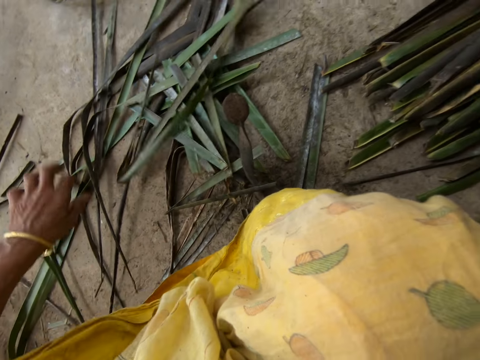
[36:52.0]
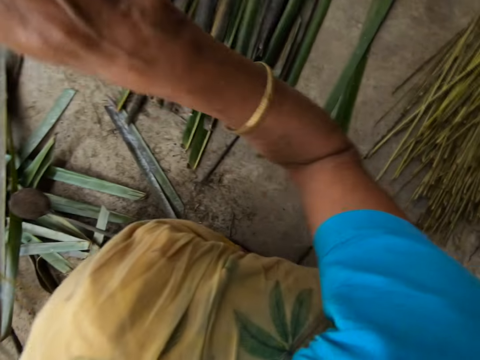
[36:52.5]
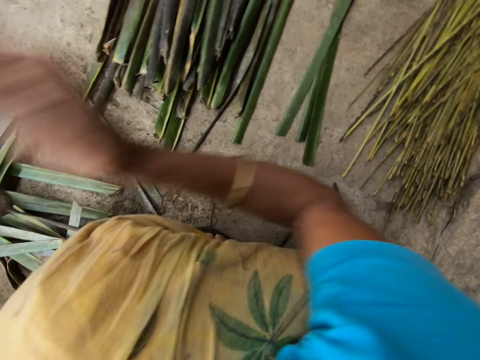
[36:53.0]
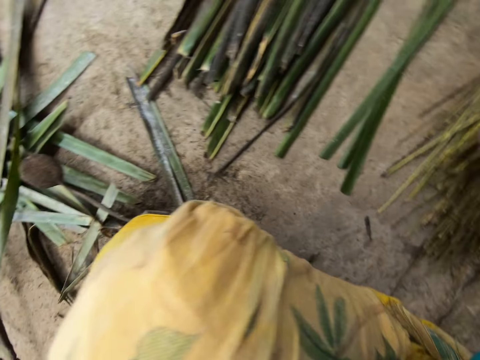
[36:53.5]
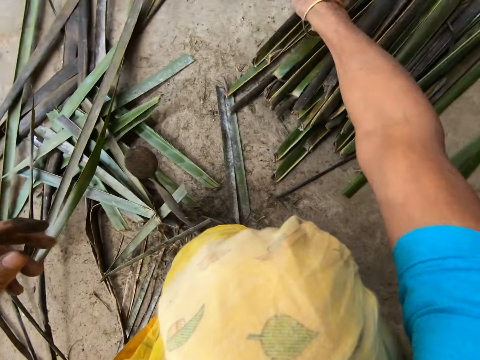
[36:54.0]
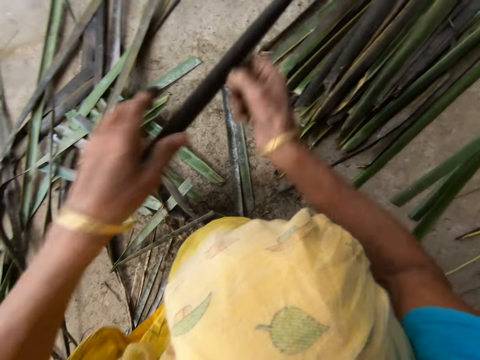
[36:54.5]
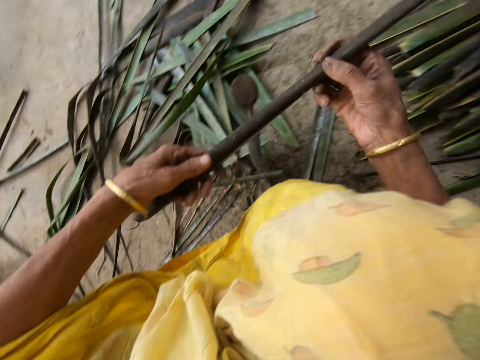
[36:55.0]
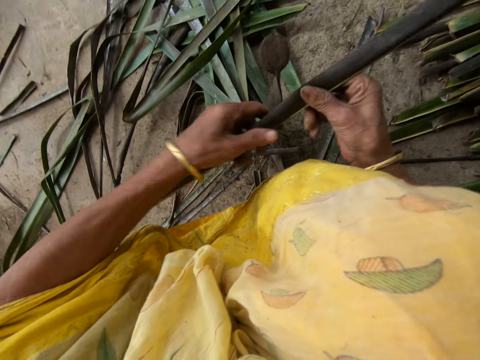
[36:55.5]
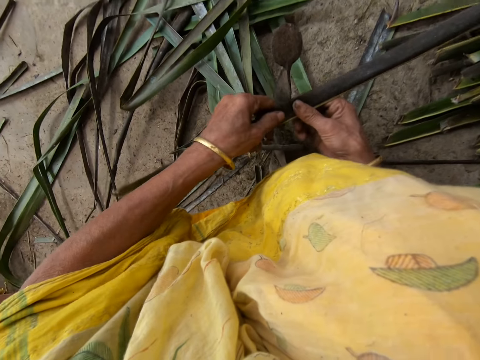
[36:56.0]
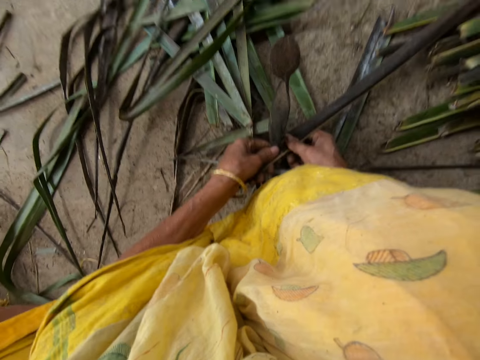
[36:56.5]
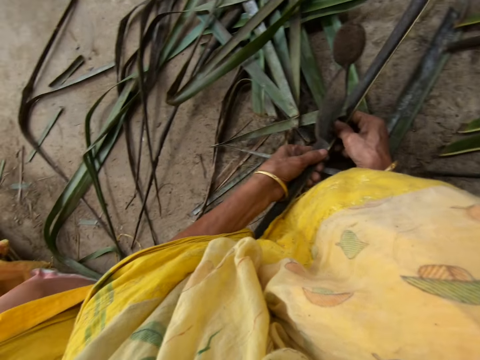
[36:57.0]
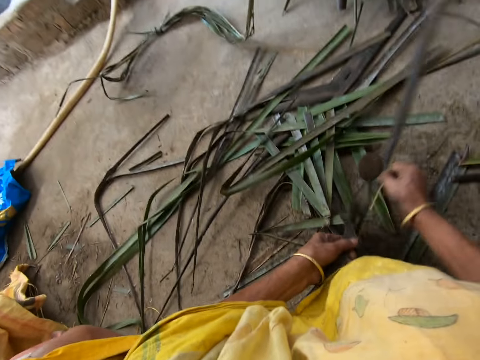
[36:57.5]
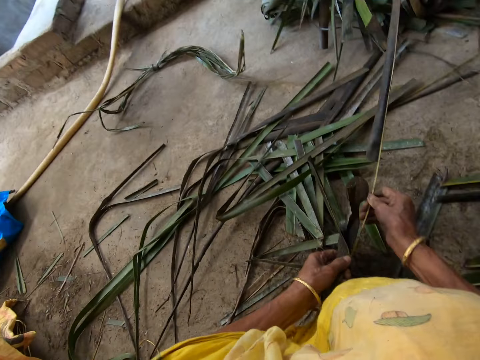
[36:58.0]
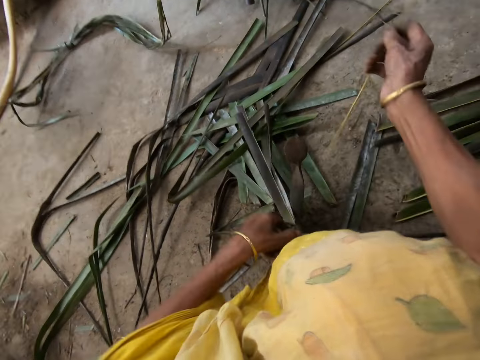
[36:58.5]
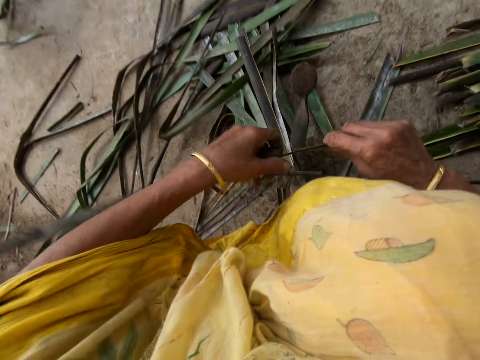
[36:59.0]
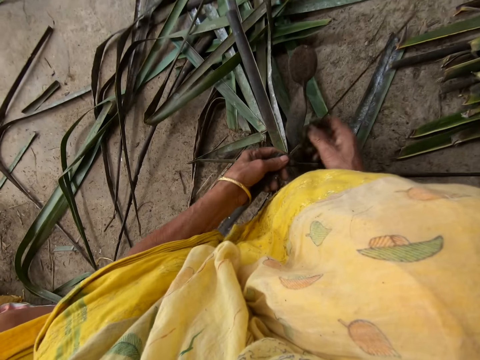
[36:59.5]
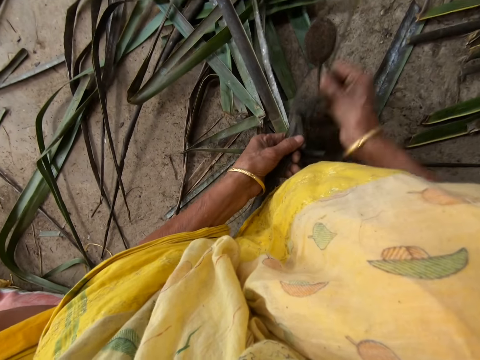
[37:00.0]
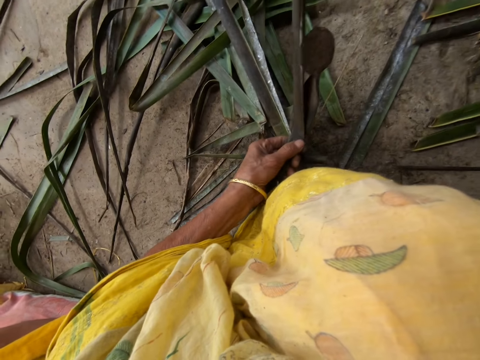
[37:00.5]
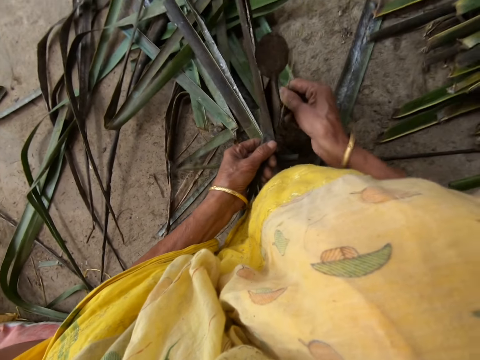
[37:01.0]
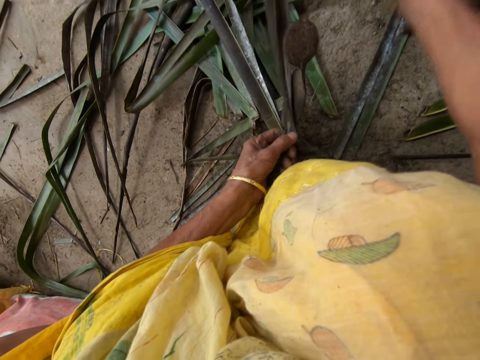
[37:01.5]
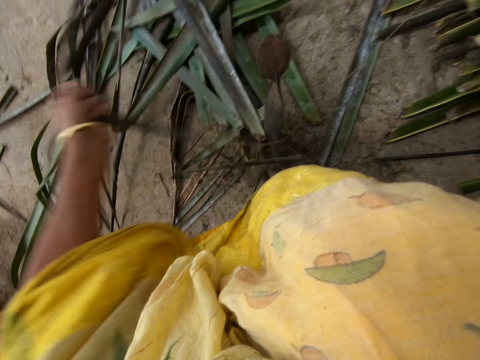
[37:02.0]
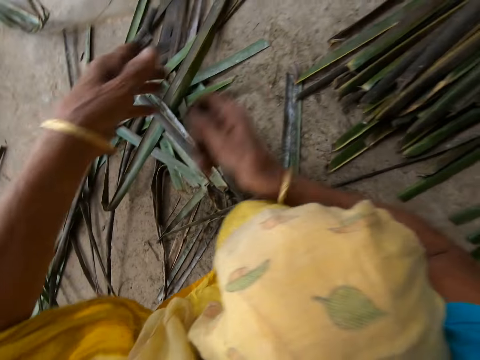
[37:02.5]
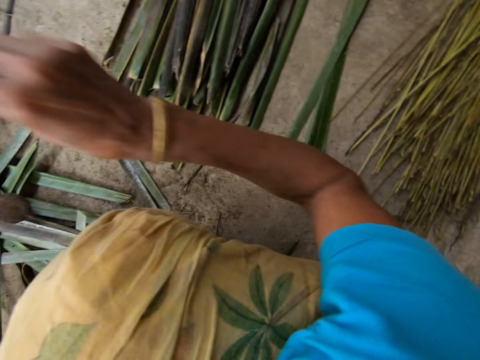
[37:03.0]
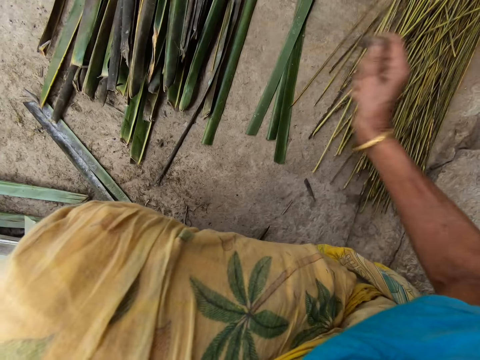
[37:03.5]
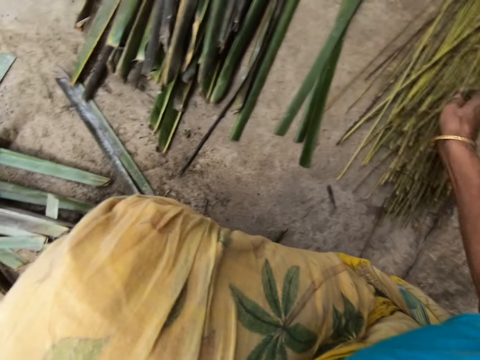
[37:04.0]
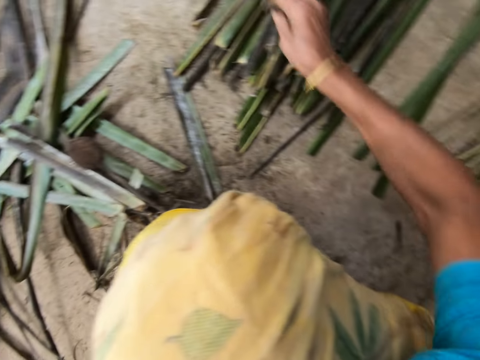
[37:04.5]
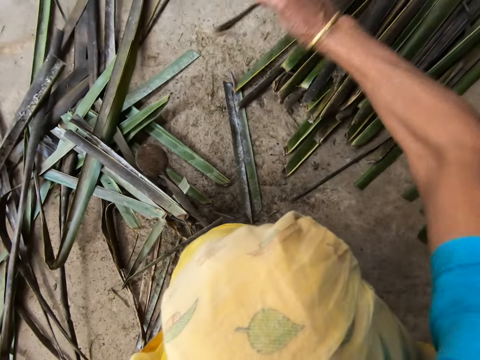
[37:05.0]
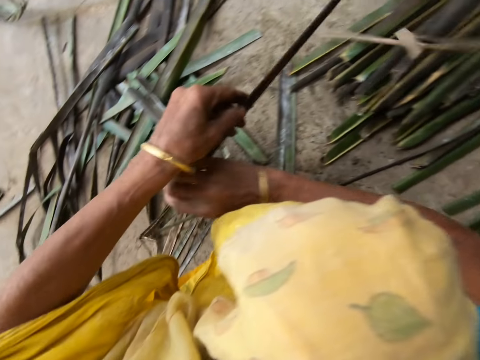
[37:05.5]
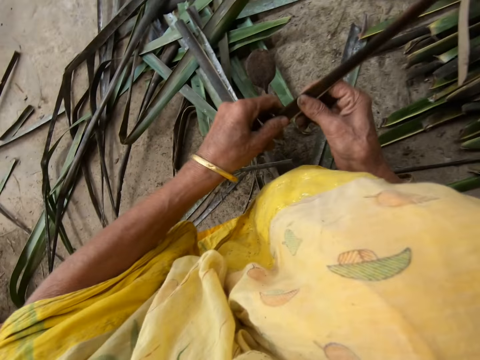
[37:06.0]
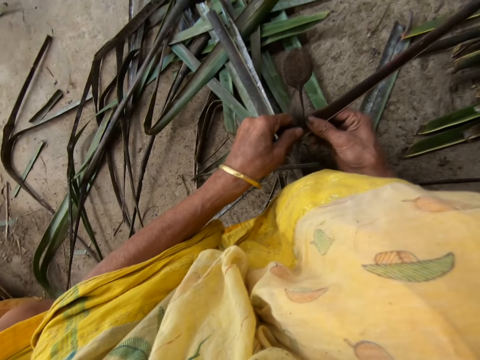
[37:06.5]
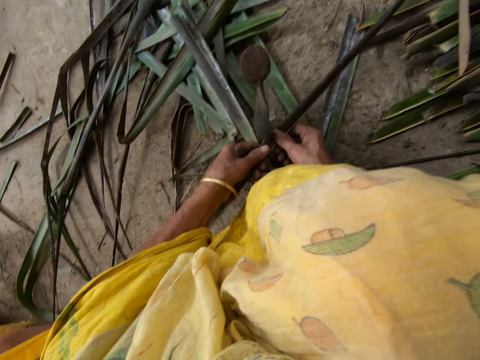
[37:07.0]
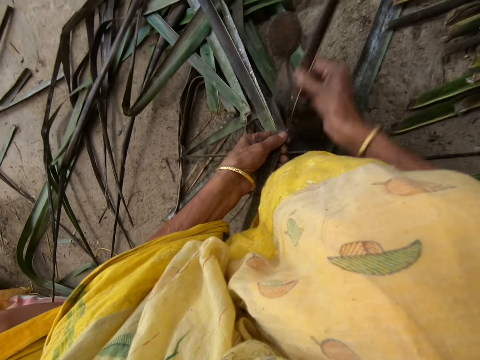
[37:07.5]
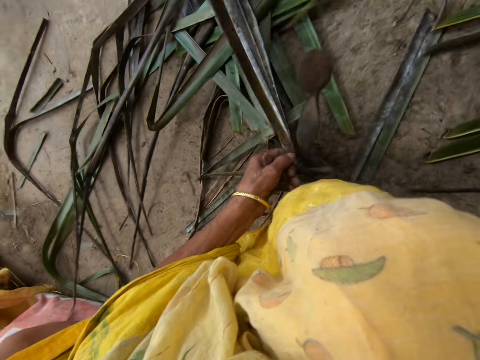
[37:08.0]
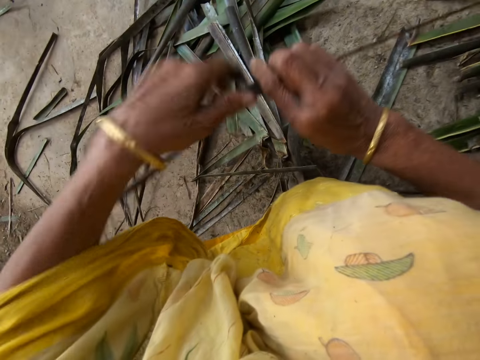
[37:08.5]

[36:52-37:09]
The camera wearer puts a coconut leaf midrib on the floor with her right hand. She takes the coconut leaf on the floor with her right hand. She reaps the coconut leaf off the midrib on the vegetable cutter. She pulls the midrib on the coconut leaf. She reaps the coconut leaf off the midrib on the vegetable cutter. She pulls the midrib on the coconut leaf. She puts the coconut leaf midrib on the floor with her right hand. She takes the coconut leaf on the floor with her right hand. She reaps the coconut leaf off the midrib on the vegetable cutter. She pulls the midrib on the coconut leaf.

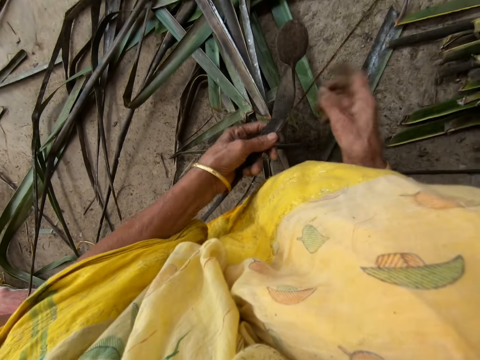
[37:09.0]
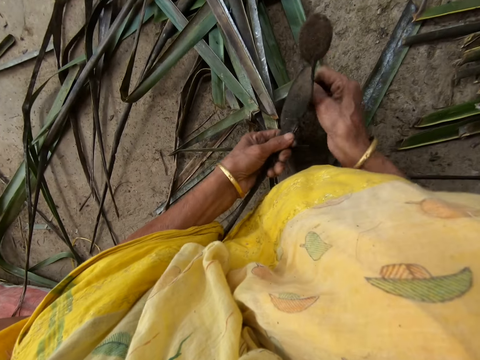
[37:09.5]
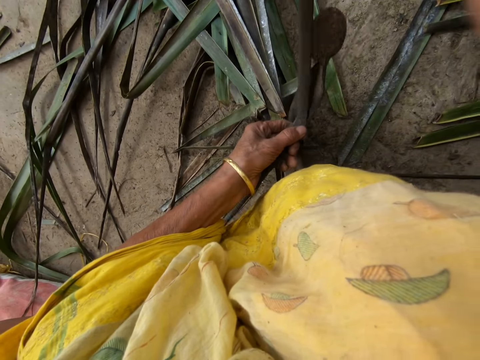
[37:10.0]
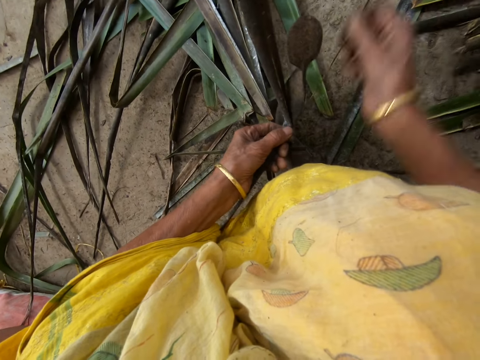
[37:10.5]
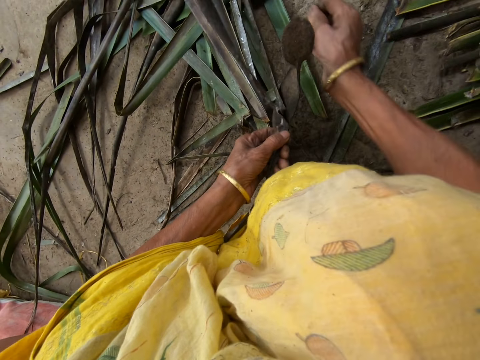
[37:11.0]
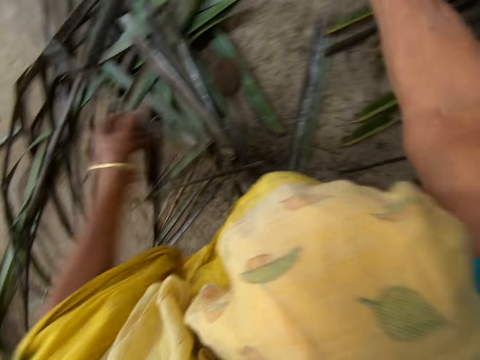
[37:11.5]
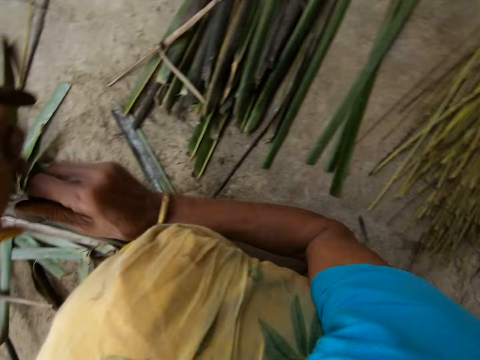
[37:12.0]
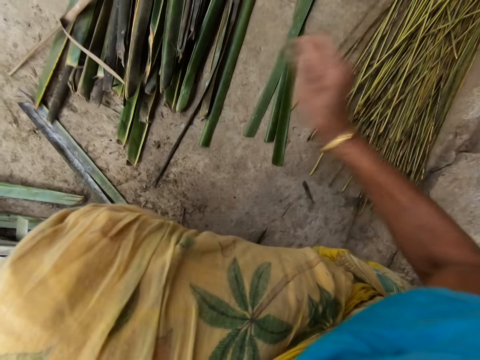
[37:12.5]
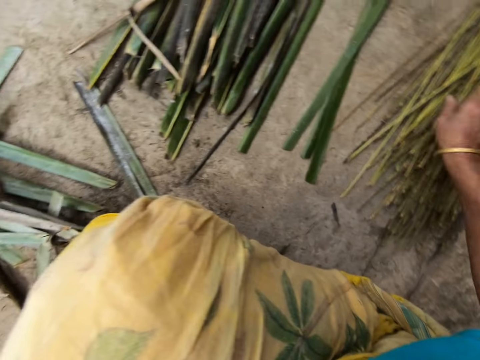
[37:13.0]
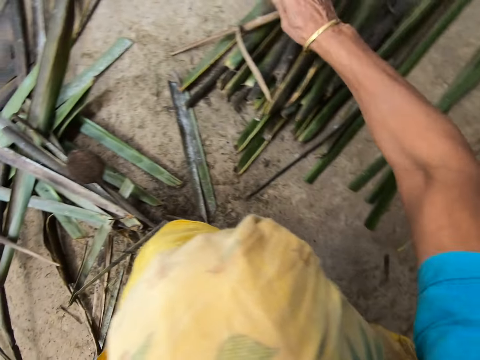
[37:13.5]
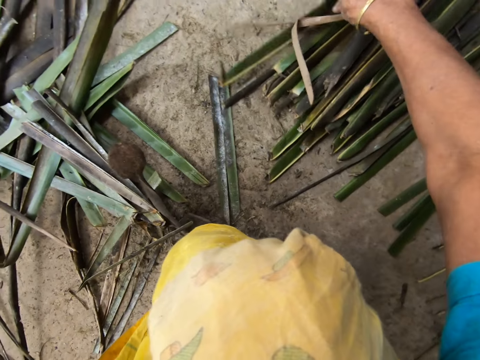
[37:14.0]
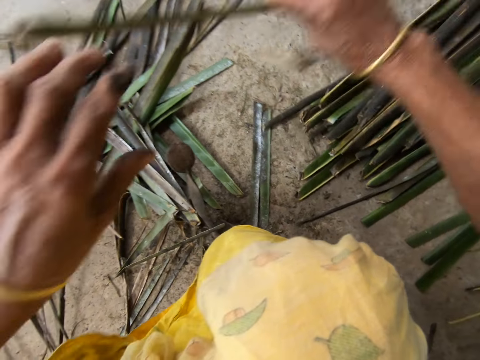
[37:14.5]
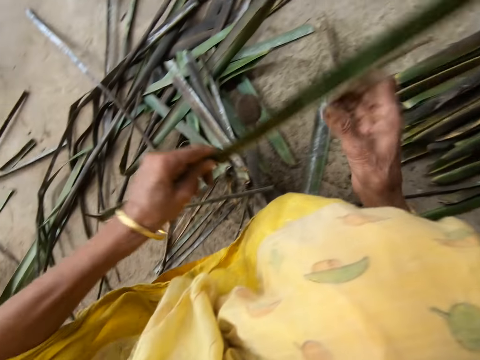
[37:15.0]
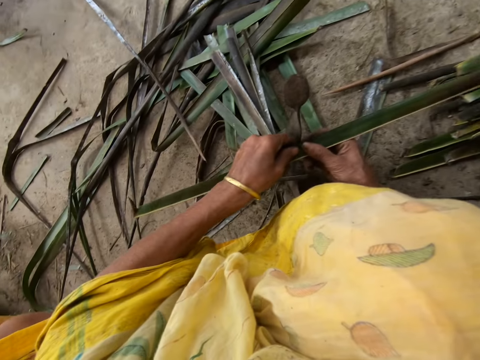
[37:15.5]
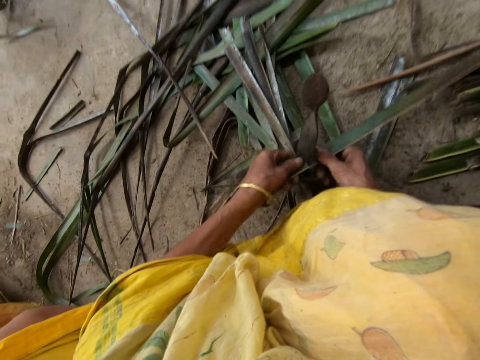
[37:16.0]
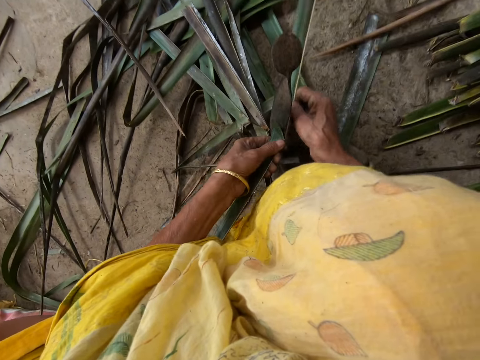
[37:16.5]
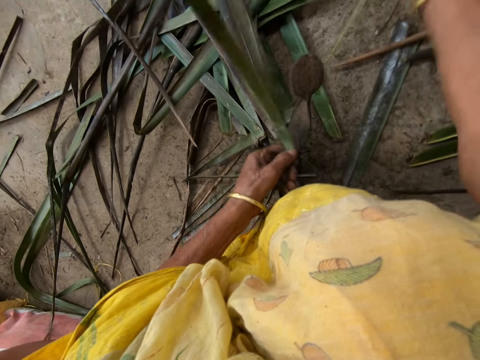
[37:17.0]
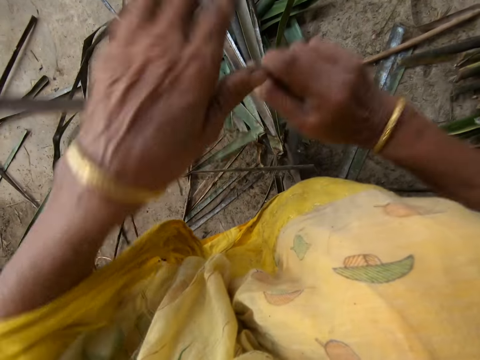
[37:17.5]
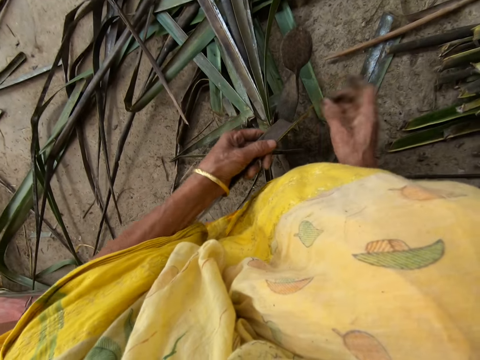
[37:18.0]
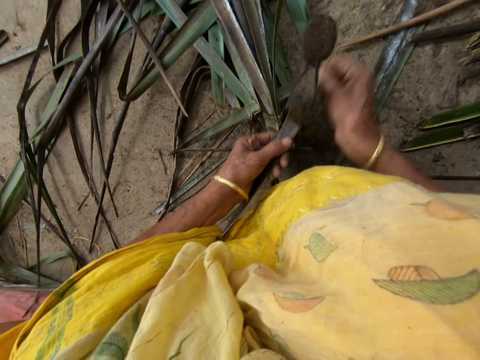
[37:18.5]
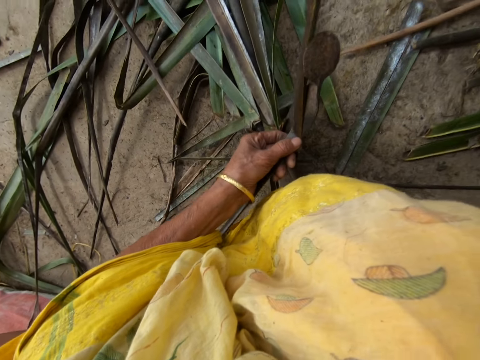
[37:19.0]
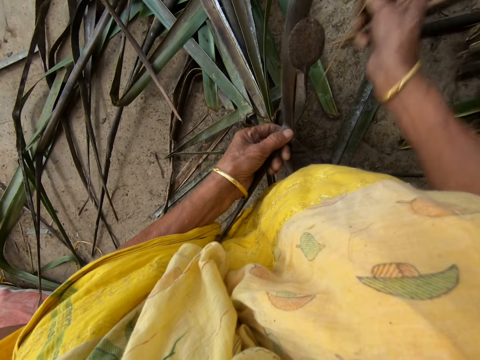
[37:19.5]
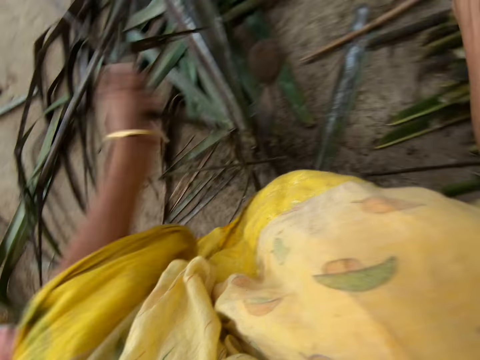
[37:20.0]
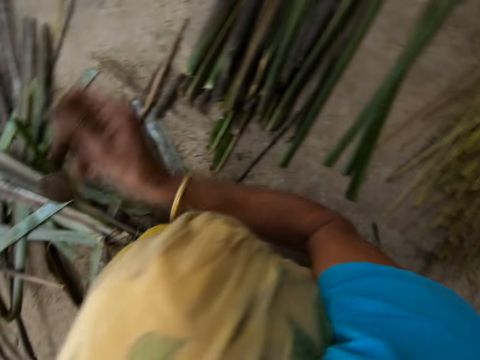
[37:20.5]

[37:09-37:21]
The camera wearer reaps a coconut leaf off the midrib on the vegetable cutter. She pulls the midrib on the coconut leaf. She puts the coconut leaf midrib on the floor with her right hand. She takes the coconut leaf on the floor with her right hand. She reaps the coconut leaf off the midrib on the vegetable cutter. She pulls the midrib on the coconut leaf. She reaps the coconut leaf off the midrib on the vegetable cutter. She pulls the midrib on the coconut leaf.
